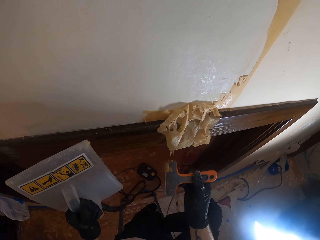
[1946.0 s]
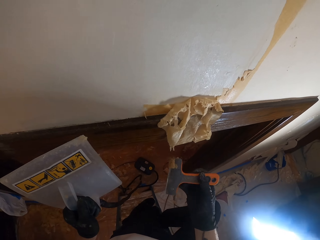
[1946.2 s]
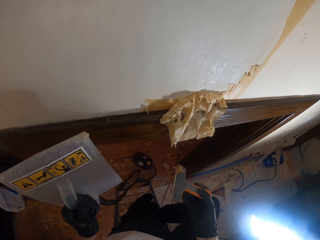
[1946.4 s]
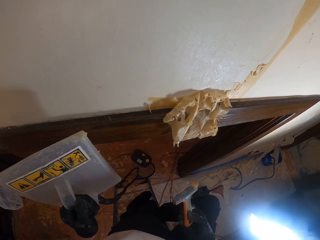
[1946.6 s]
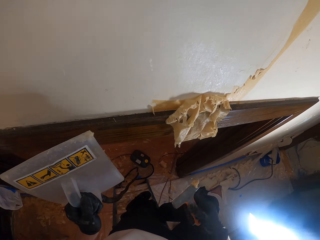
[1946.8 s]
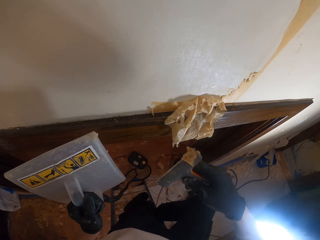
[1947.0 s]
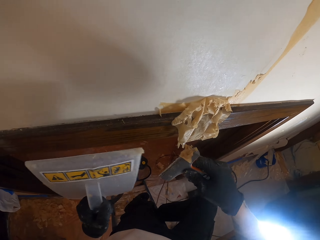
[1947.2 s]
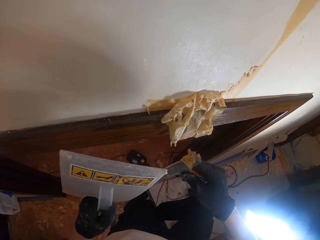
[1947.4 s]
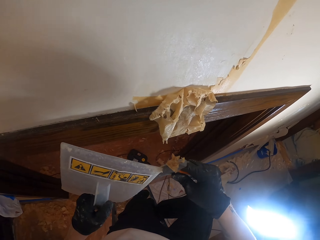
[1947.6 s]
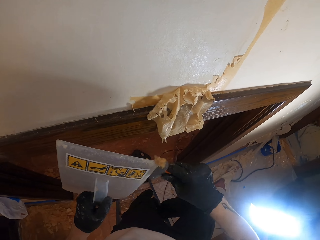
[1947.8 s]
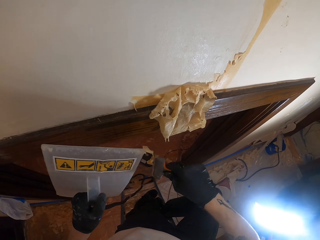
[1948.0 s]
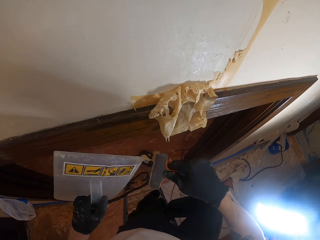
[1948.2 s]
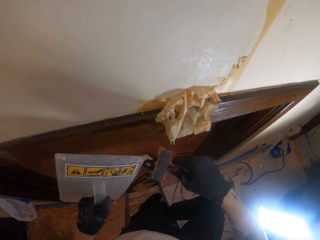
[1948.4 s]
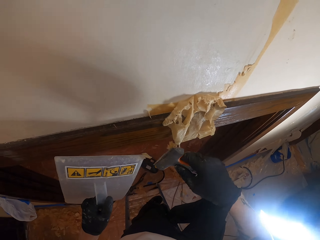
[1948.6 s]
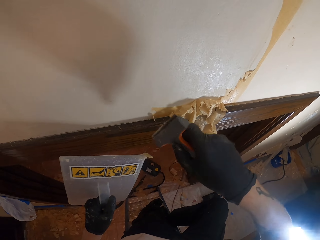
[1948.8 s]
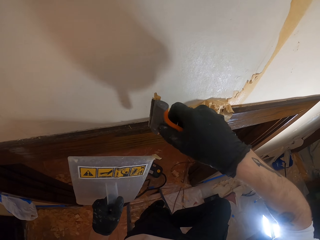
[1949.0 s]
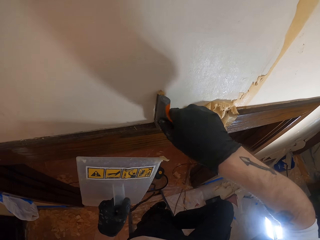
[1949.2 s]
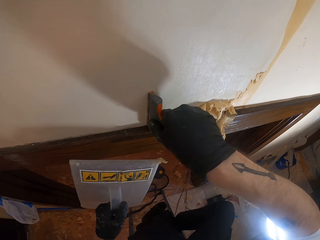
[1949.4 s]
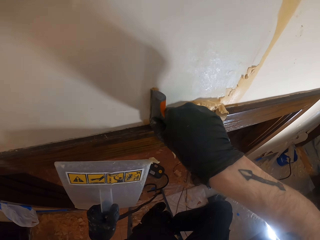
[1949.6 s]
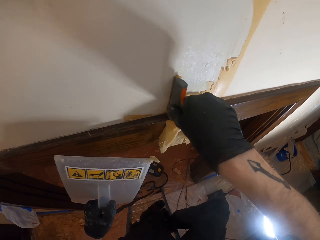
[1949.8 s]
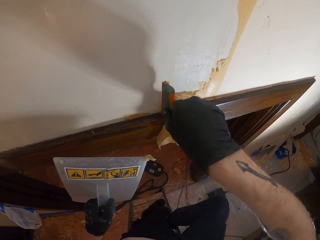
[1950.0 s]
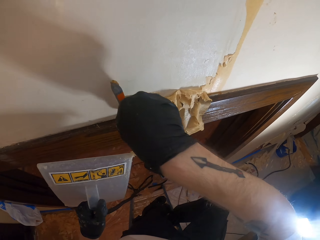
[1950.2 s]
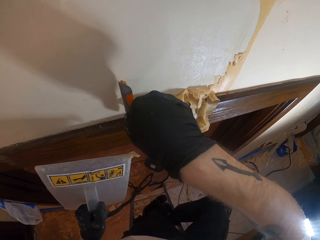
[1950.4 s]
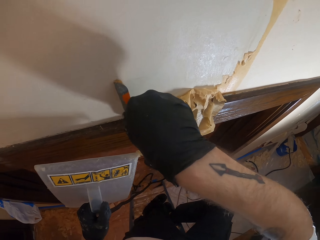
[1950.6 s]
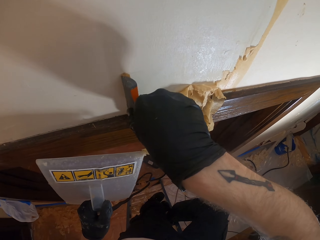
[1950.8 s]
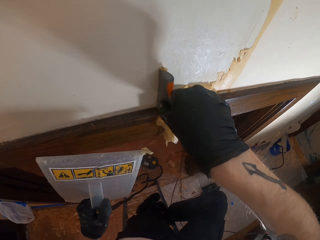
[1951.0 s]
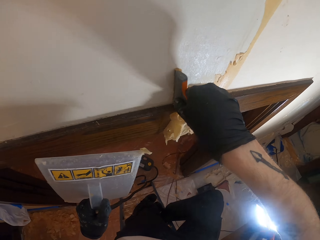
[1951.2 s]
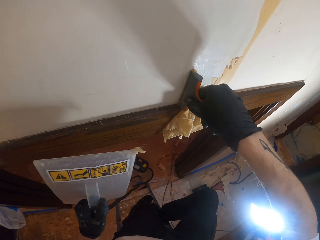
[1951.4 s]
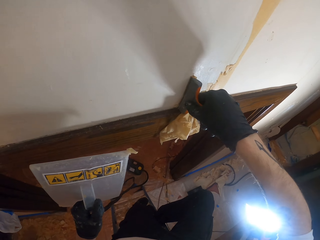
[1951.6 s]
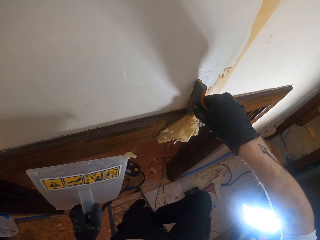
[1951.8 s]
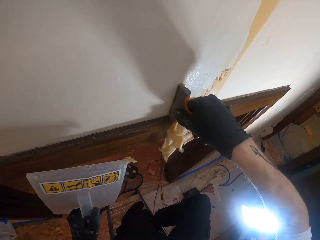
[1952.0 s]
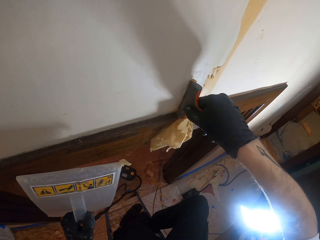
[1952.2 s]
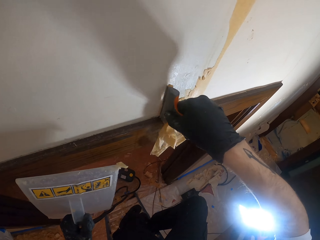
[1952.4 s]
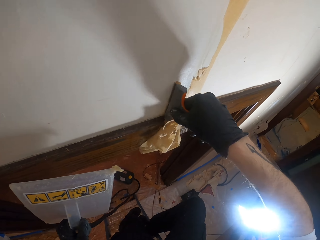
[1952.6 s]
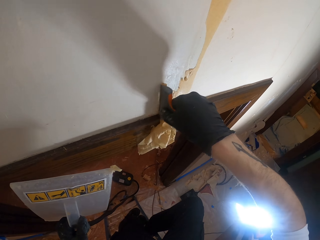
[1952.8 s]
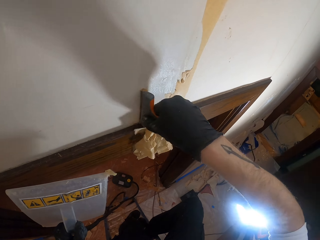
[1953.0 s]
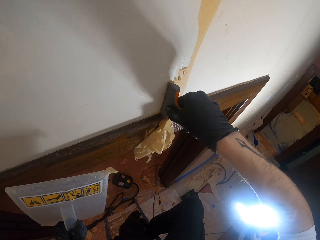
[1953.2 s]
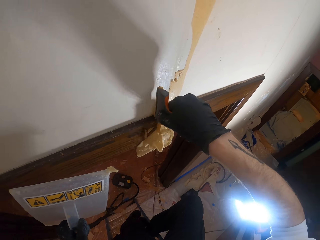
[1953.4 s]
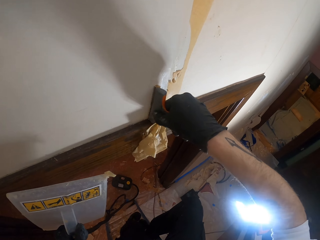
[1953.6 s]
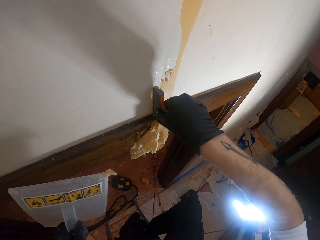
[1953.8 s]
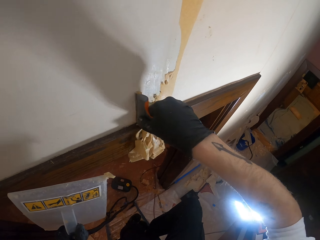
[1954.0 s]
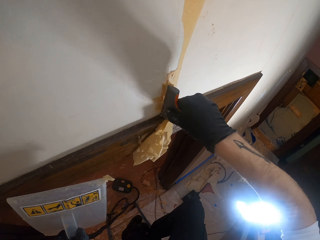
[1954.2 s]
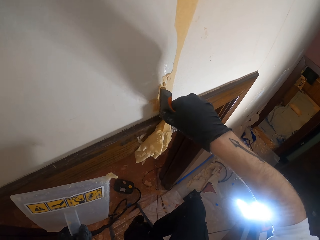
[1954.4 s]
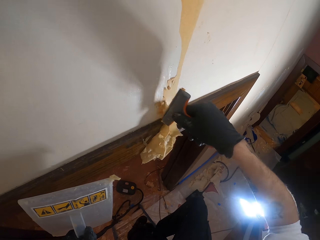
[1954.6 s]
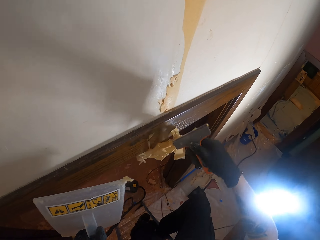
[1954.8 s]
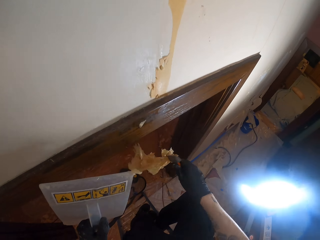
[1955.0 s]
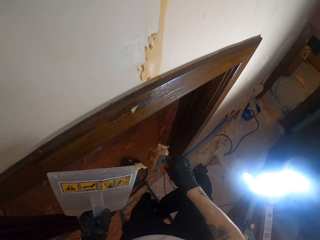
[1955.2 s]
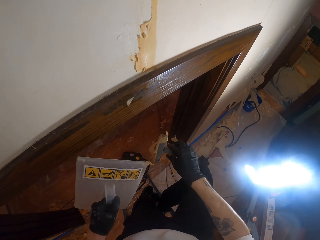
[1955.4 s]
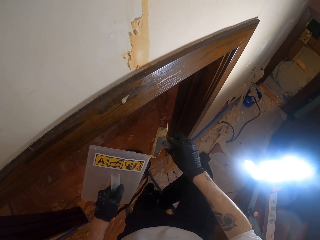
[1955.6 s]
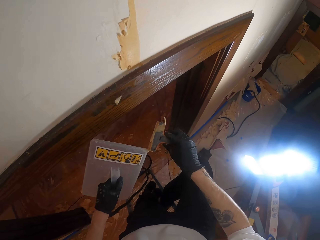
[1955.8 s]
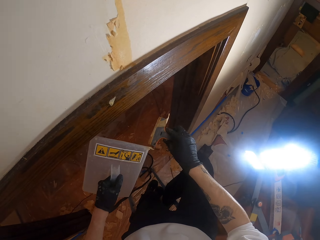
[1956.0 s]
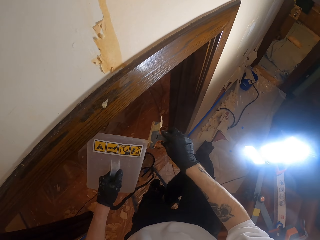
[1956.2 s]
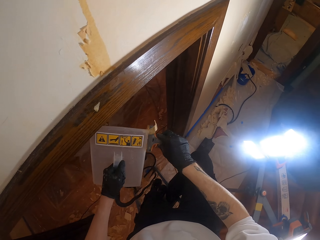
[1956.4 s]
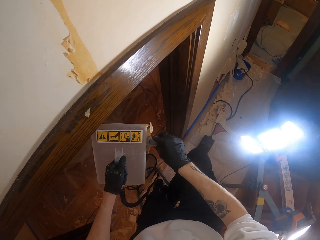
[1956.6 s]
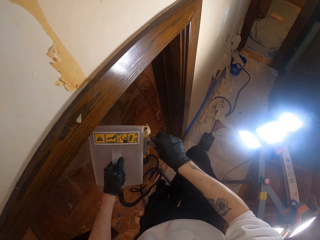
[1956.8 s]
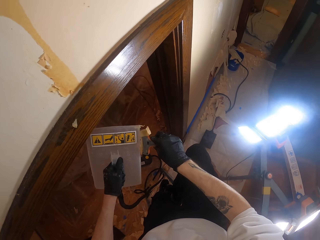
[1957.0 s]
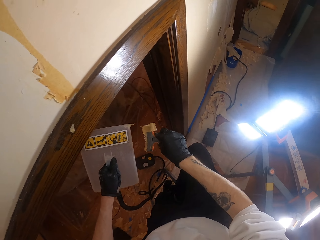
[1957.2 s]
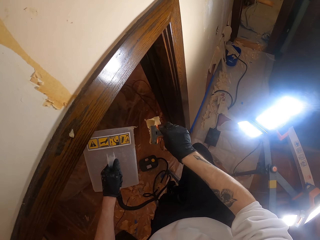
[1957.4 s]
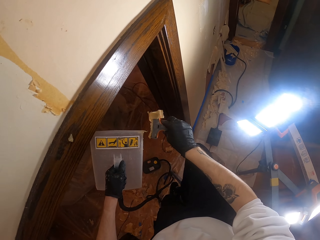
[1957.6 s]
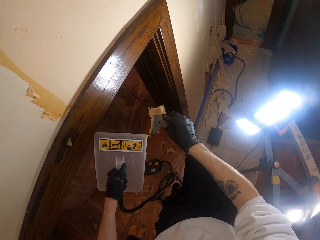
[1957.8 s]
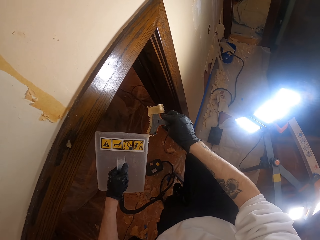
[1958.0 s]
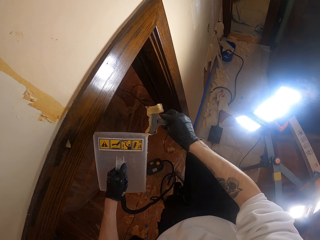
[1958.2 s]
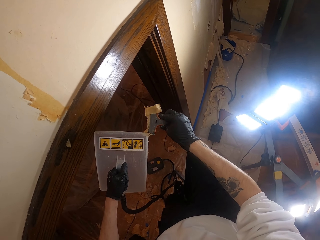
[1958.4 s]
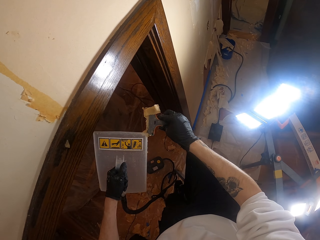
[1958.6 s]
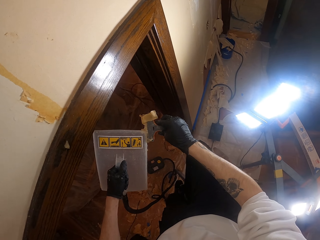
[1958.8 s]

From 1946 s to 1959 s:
The camera wearer removes the wallpaper scraper from the wall. They remove wallpaper from the wallpaper scraper with a wallpaper steamer. They remove wallpaper from the wall with the wallpaper scraper. They remove wallpaper from the wallpaper scraper with the wallpaper steamer.

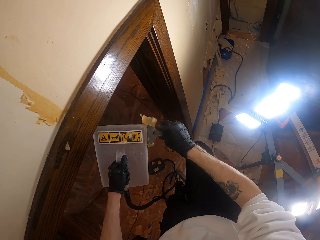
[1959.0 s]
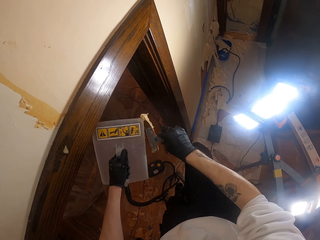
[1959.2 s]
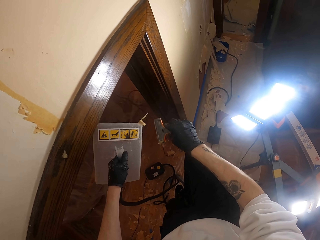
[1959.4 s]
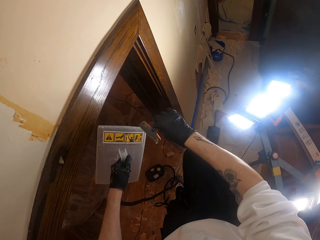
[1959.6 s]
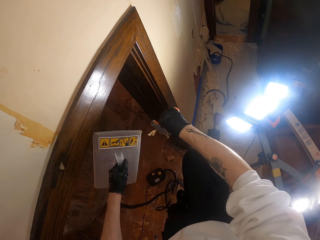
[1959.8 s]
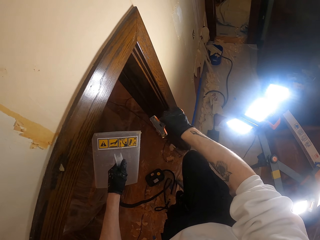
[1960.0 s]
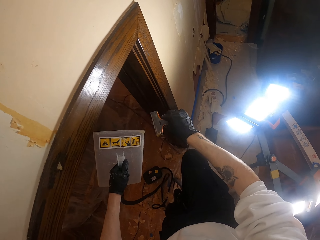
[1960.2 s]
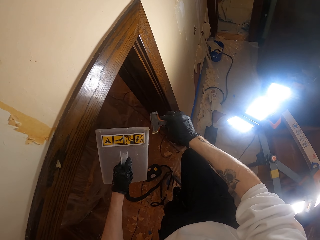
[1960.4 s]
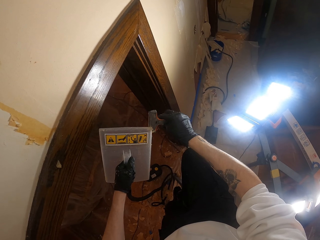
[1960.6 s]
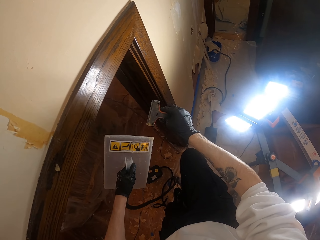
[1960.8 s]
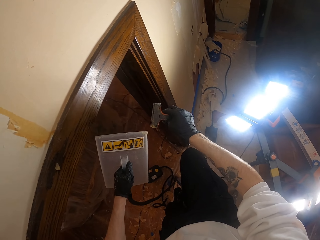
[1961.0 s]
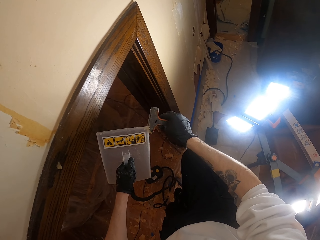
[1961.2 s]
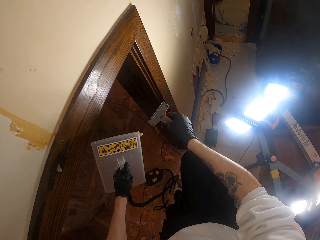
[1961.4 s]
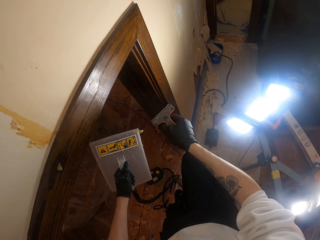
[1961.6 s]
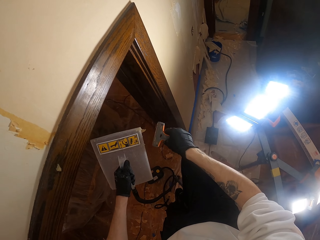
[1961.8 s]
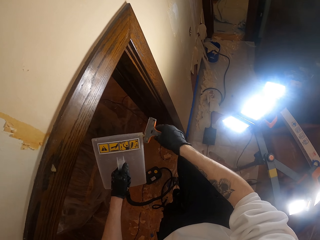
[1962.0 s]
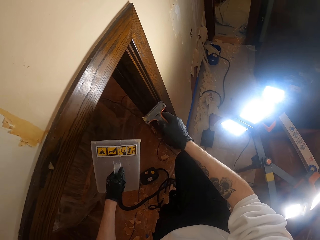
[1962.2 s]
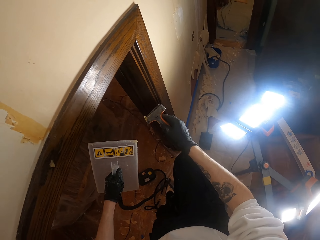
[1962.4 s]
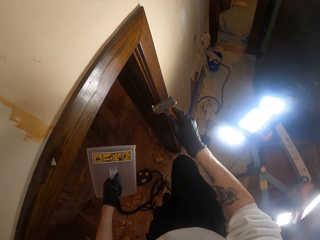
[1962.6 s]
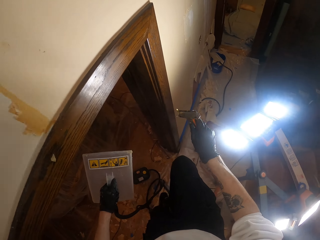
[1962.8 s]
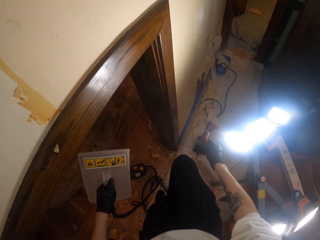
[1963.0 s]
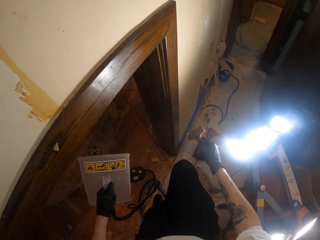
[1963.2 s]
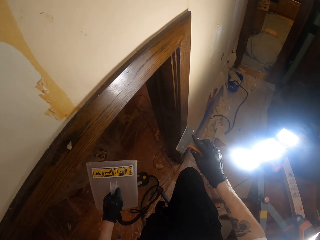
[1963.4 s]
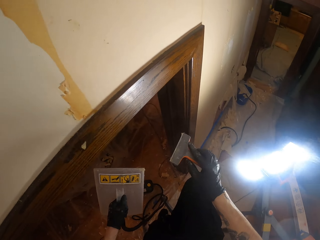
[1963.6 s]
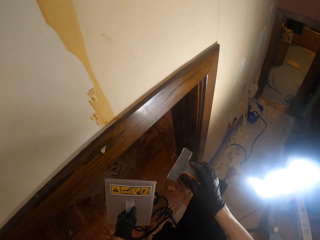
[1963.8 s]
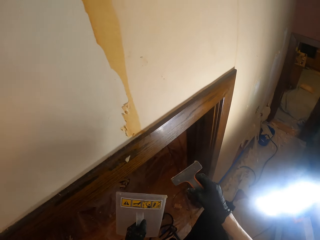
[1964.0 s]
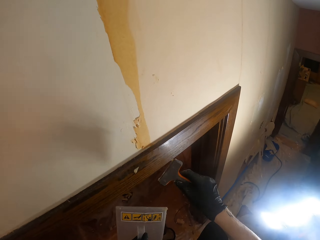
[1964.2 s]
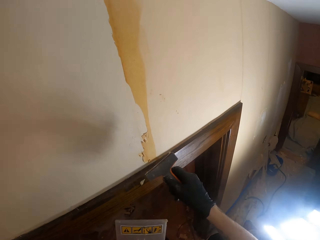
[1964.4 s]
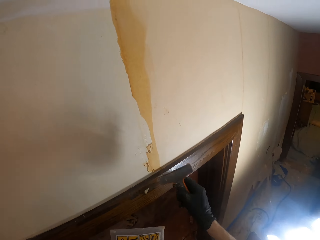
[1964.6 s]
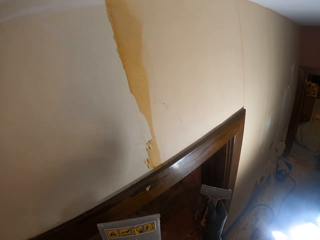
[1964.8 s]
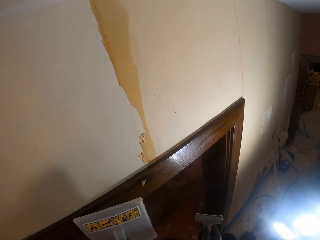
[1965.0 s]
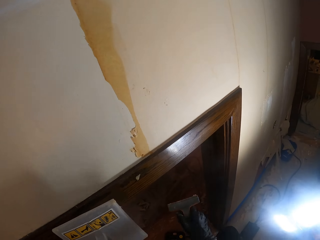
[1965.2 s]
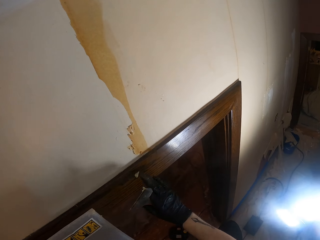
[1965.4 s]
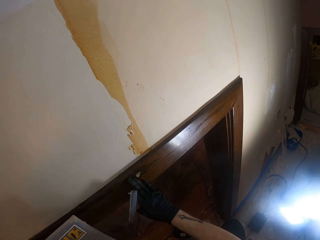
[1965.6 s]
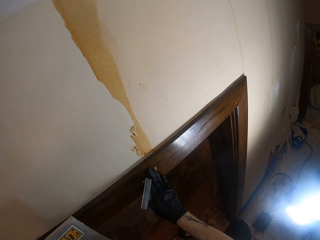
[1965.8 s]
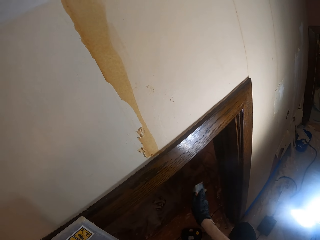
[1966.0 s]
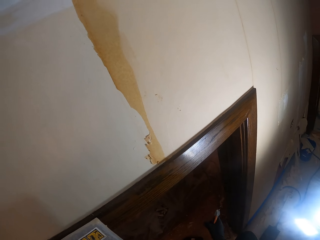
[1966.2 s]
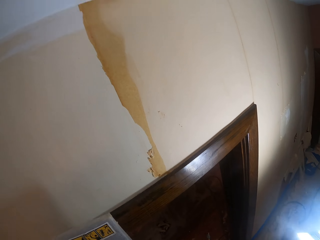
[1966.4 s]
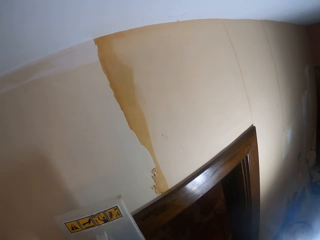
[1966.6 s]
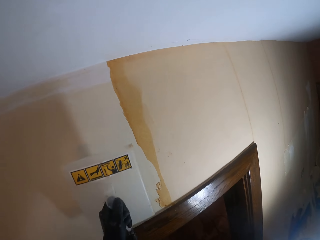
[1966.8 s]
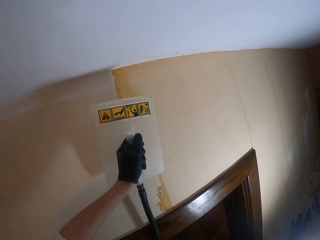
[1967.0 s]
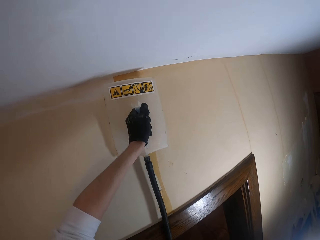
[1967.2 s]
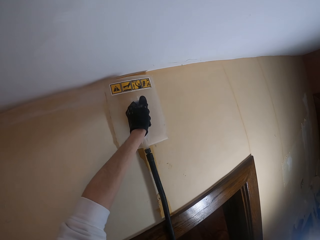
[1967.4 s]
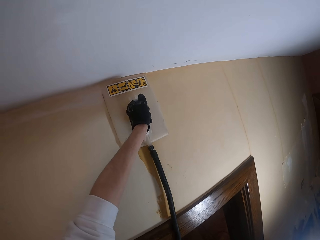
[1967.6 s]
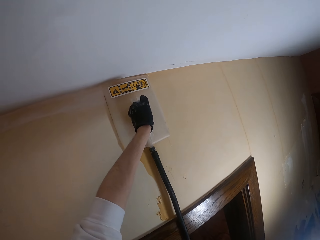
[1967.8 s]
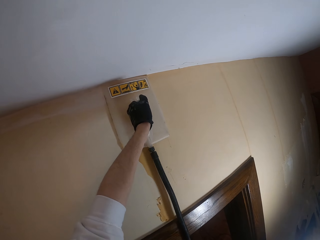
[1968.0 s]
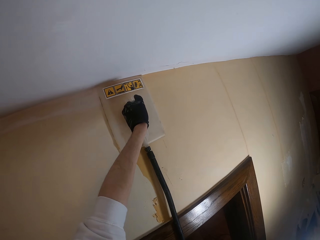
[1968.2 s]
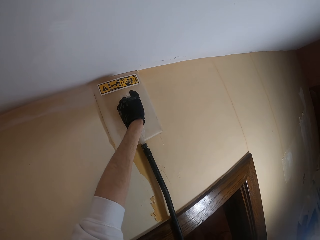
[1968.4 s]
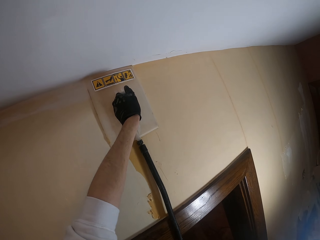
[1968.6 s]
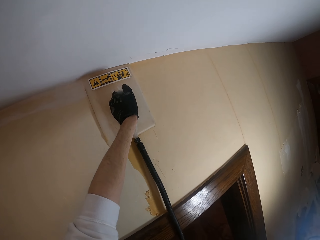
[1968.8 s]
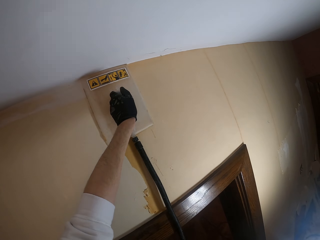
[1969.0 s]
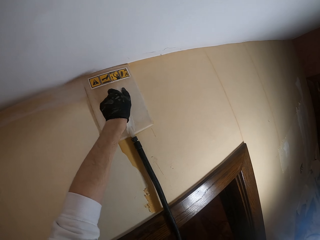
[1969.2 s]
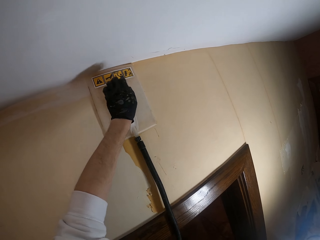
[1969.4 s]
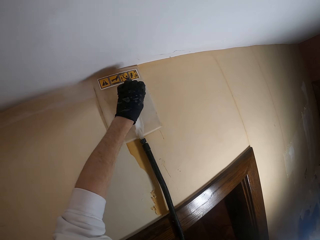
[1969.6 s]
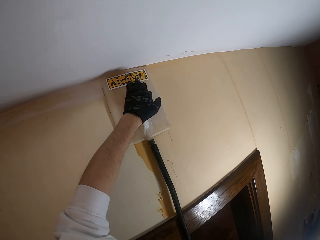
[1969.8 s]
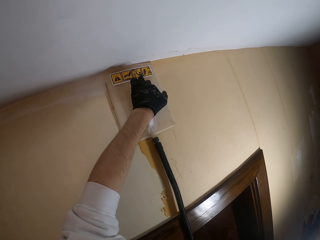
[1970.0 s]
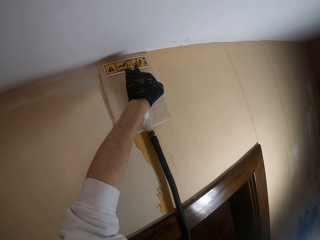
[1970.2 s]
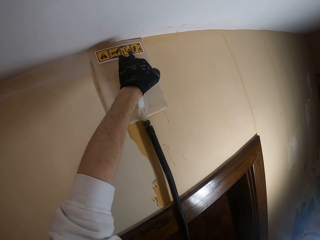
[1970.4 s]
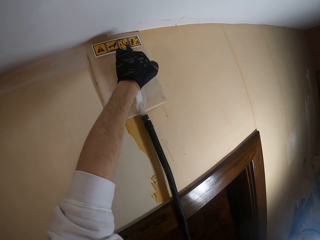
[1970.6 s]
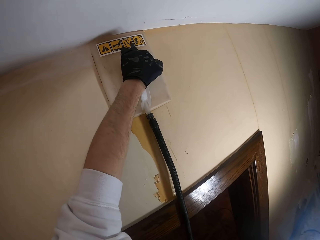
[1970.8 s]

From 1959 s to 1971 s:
The camera wearer removes something from the tool. They remove something from the scraper. They remove something from the tool. They adjust the scraper. They shake the wallpaper scraper. They remove something with the hand. They wipe a piece of wallpaper from the door. They place the wallpaper steamer on the wall. They adjust the hand.
